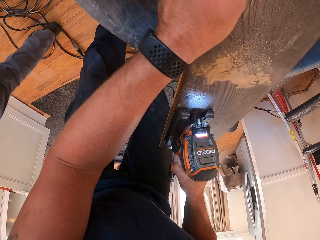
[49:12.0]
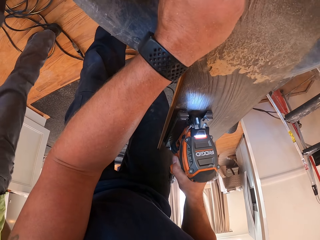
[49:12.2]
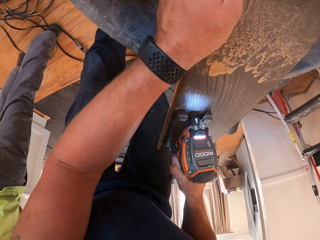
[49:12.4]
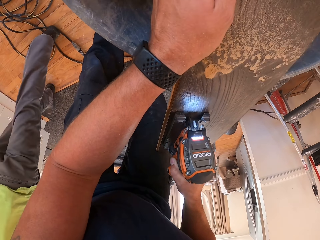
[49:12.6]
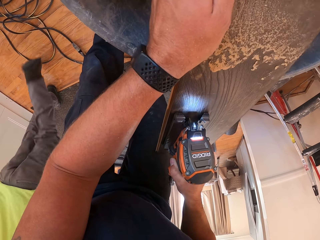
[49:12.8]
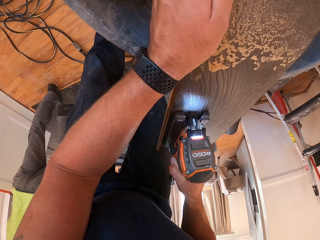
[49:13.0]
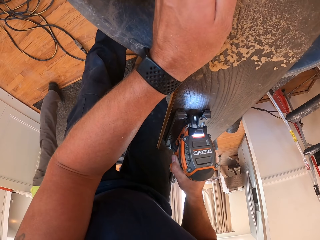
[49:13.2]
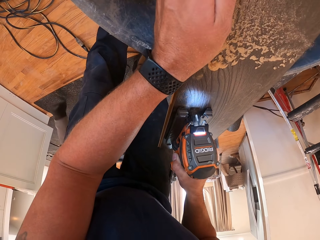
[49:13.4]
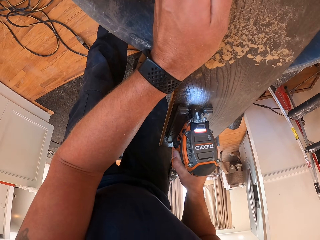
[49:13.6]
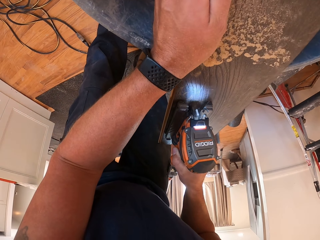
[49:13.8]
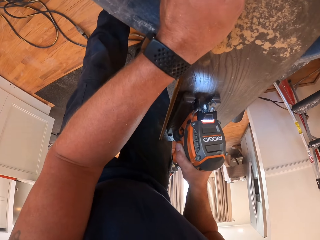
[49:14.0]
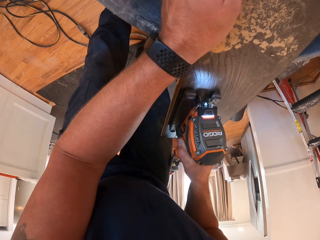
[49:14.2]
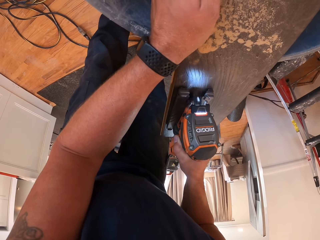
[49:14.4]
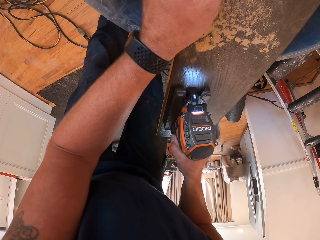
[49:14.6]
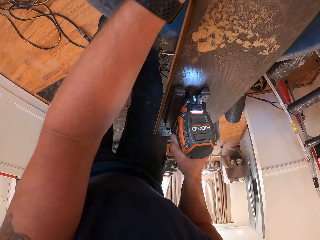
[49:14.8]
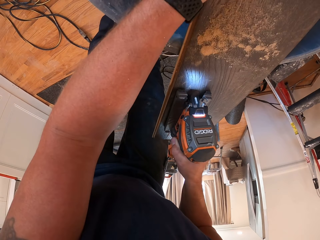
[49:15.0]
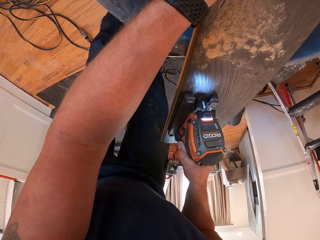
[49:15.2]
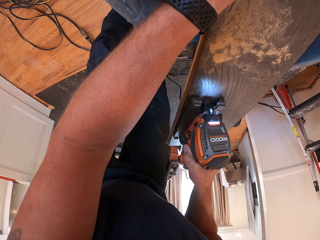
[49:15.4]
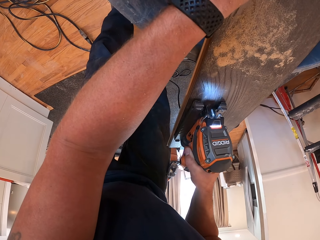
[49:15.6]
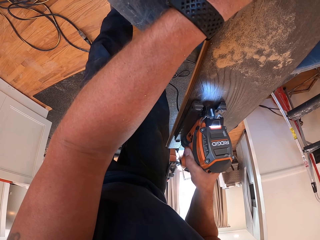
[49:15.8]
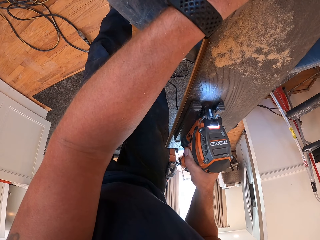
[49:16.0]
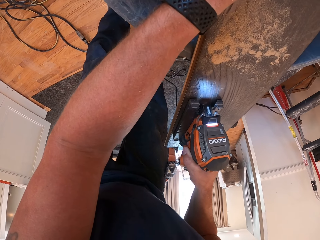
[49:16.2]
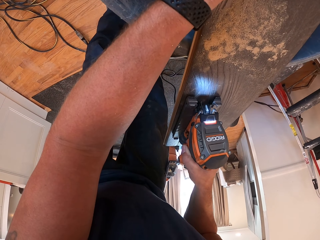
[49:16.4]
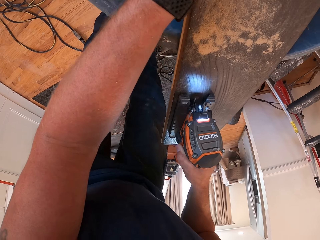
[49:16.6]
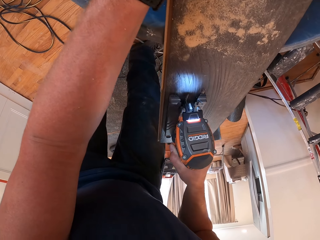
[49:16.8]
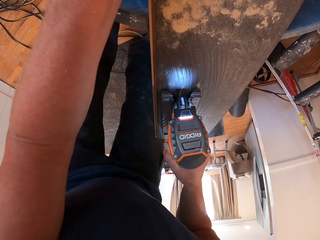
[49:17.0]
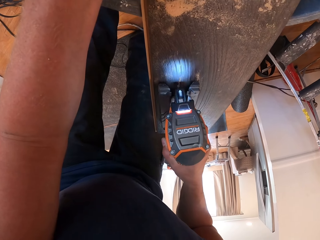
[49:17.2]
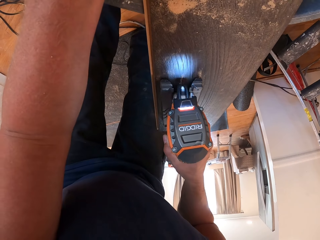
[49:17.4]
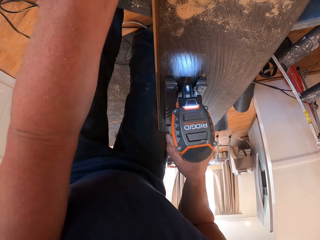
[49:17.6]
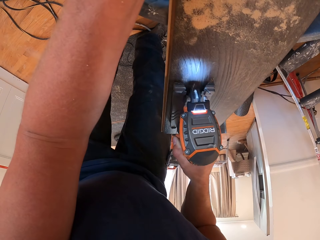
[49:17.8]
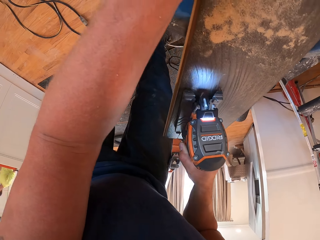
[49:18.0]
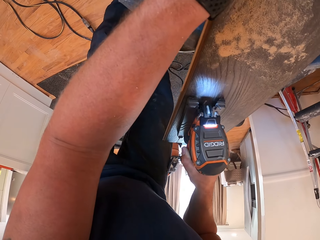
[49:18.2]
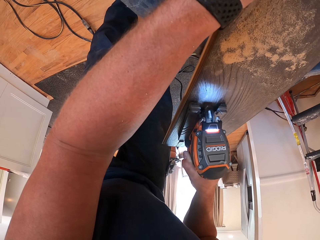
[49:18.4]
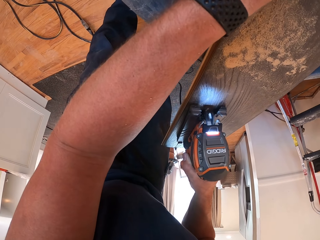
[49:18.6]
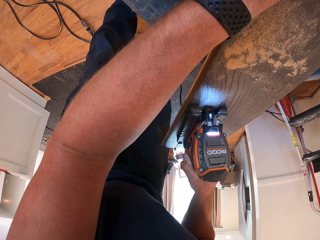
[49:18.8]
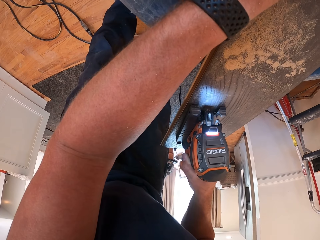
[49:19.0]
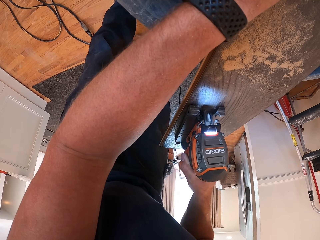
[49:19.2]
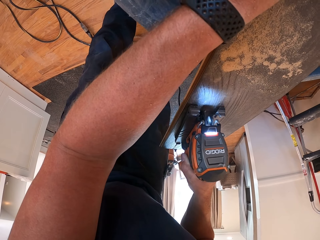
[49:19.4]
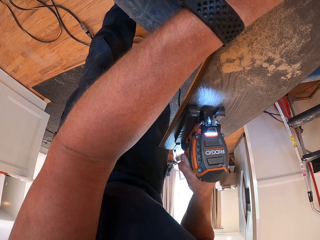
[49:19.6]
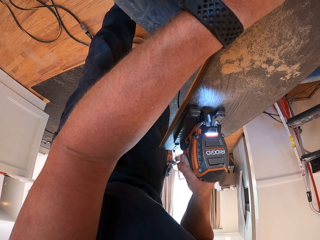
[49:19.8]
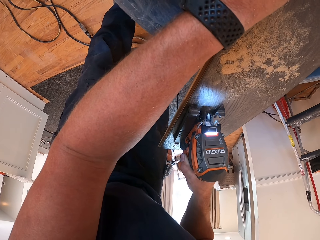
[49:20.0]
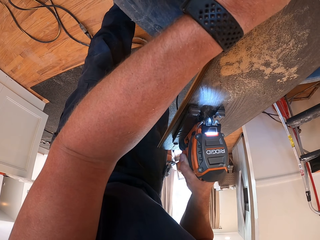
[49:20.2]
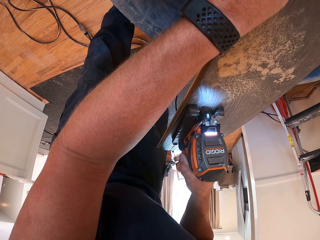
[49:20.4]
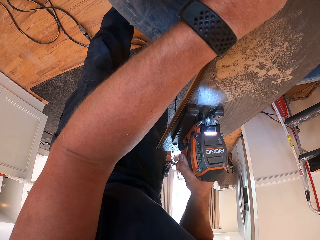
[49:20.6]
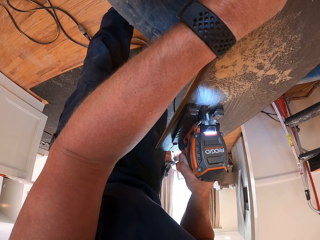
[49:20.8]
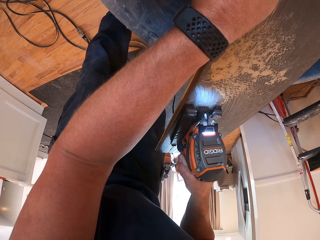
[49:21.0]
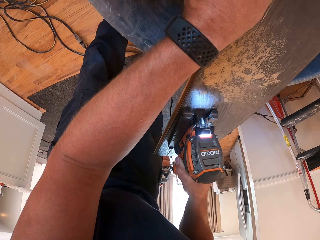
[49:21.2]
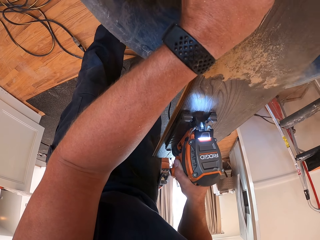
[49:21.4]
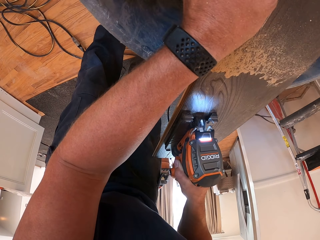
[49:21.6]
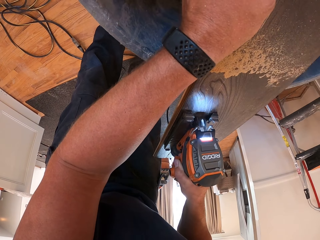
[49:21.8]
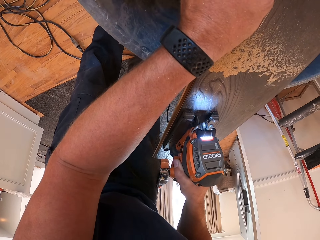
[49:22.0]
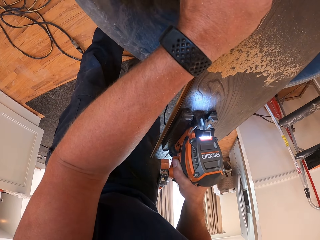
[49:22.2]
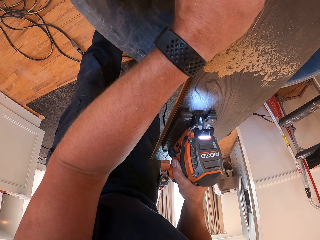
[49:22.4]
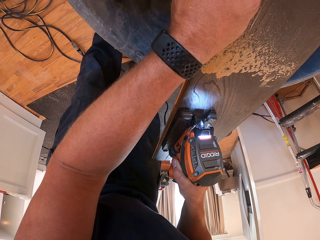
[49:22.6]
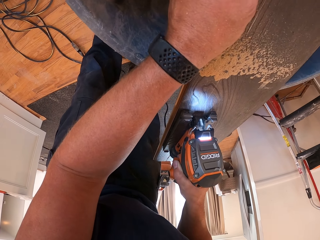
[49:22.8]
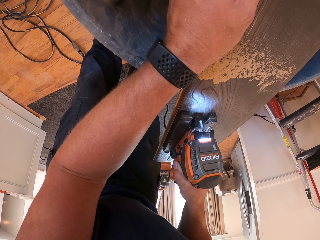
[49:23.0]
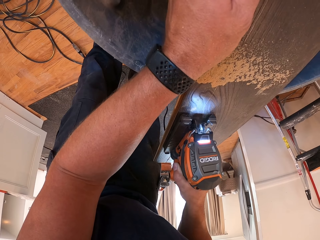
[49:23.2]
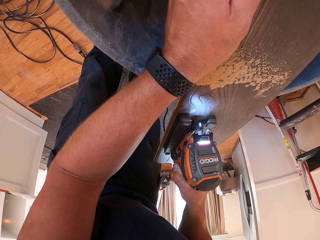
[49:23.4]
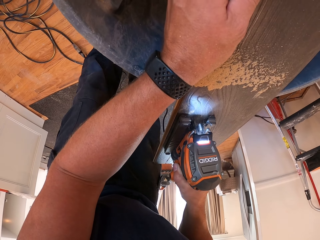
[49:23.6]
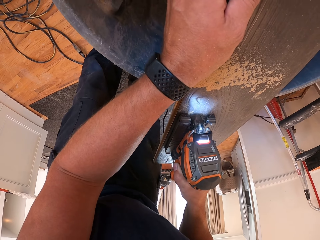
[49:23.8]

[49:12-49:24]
The camera wearer moves his hand. He cuts the wooden rail with a drill.

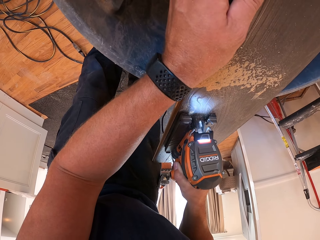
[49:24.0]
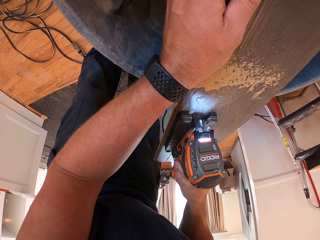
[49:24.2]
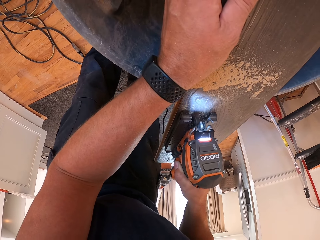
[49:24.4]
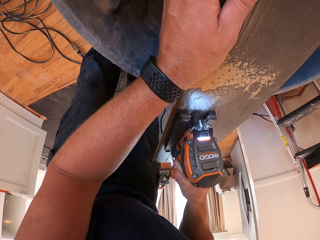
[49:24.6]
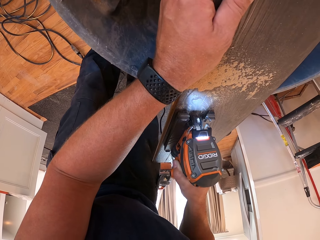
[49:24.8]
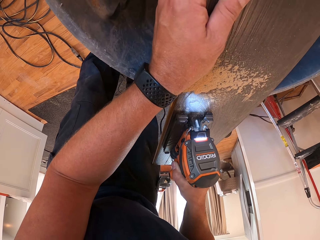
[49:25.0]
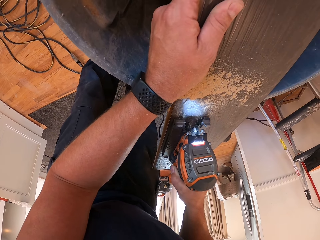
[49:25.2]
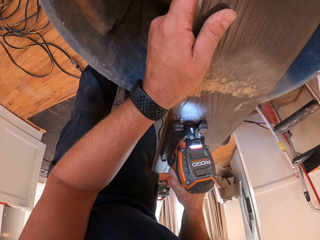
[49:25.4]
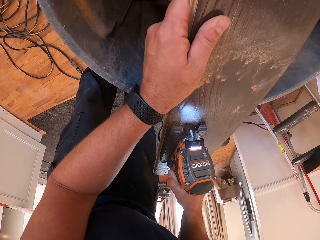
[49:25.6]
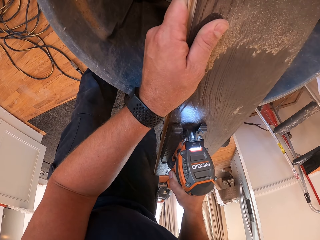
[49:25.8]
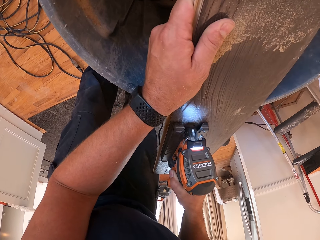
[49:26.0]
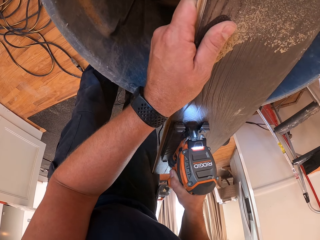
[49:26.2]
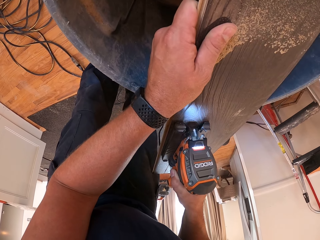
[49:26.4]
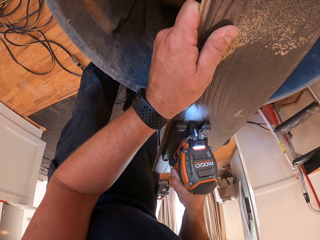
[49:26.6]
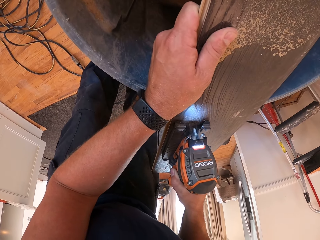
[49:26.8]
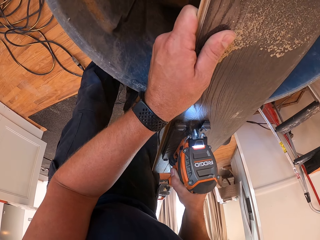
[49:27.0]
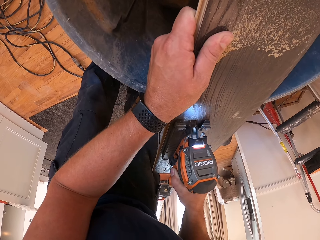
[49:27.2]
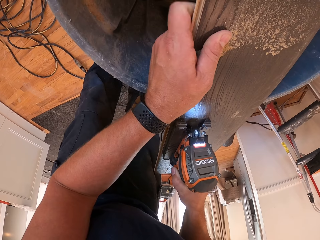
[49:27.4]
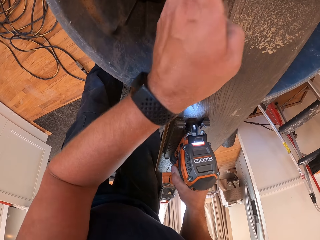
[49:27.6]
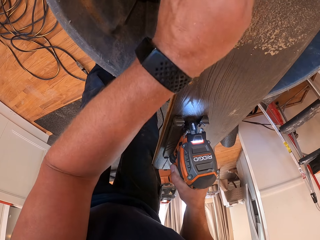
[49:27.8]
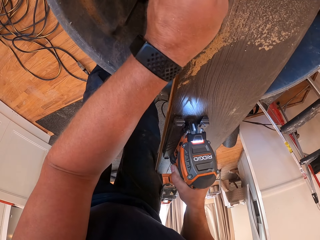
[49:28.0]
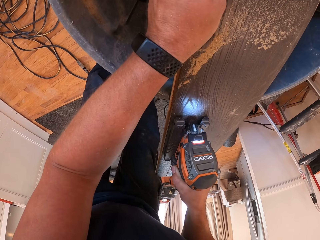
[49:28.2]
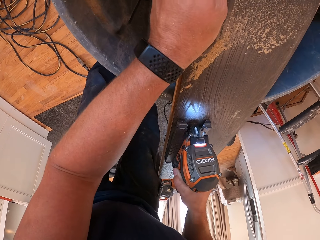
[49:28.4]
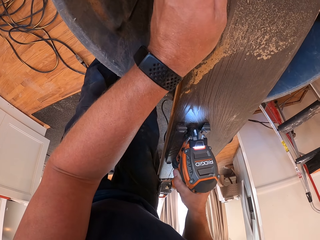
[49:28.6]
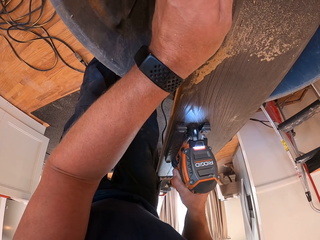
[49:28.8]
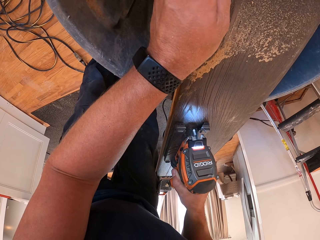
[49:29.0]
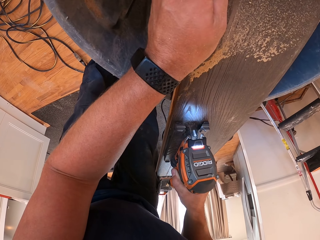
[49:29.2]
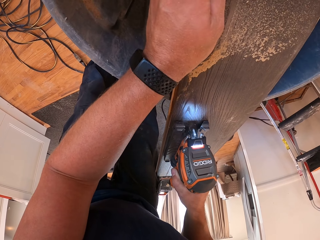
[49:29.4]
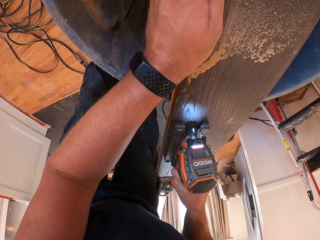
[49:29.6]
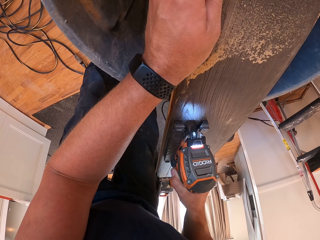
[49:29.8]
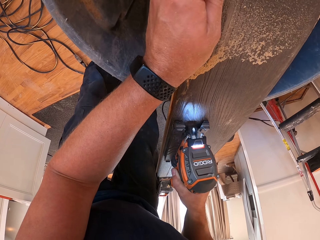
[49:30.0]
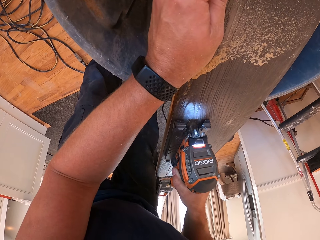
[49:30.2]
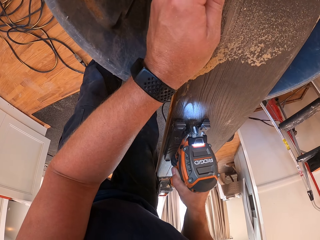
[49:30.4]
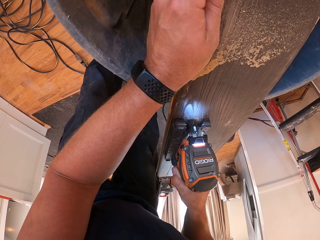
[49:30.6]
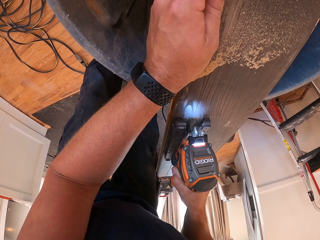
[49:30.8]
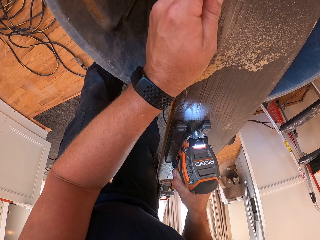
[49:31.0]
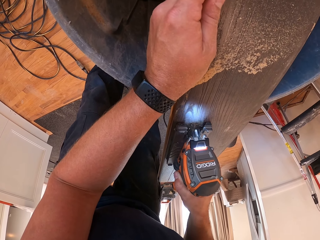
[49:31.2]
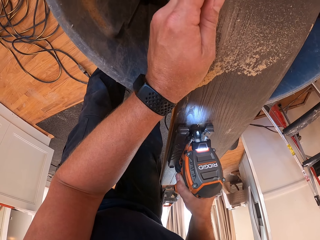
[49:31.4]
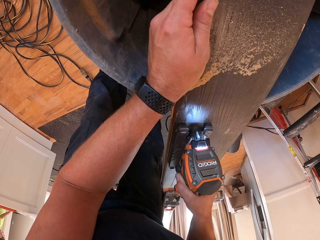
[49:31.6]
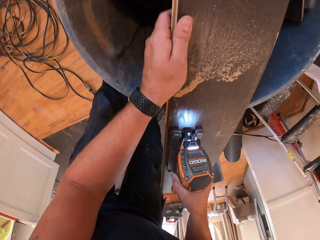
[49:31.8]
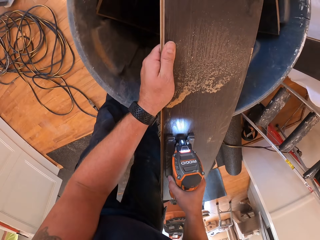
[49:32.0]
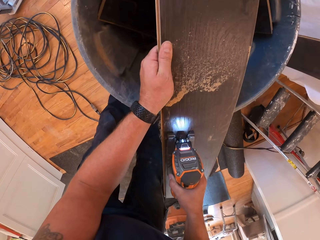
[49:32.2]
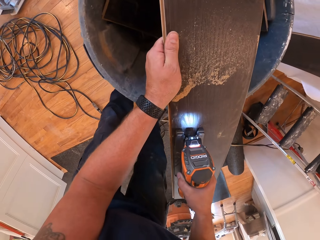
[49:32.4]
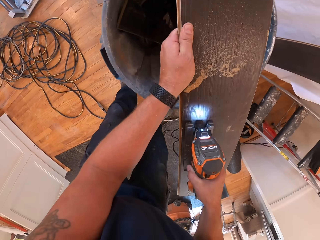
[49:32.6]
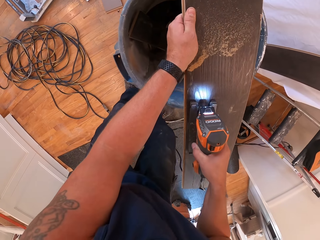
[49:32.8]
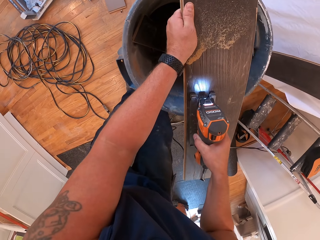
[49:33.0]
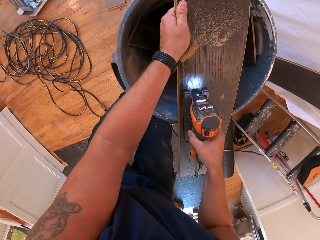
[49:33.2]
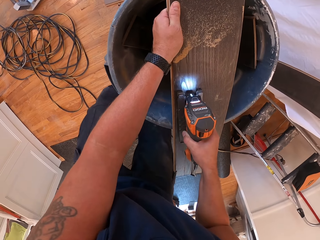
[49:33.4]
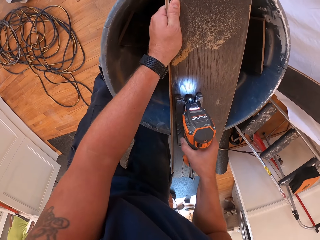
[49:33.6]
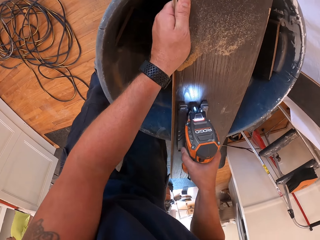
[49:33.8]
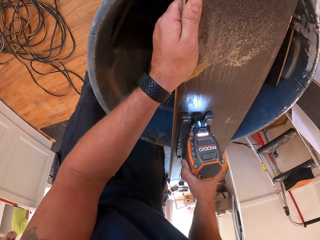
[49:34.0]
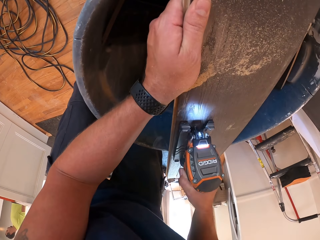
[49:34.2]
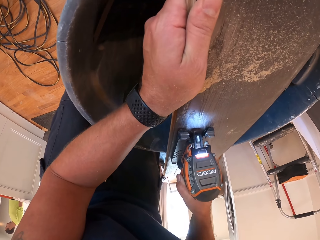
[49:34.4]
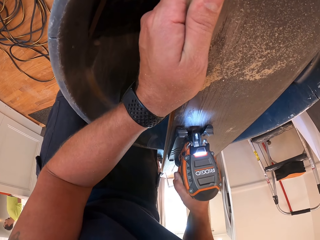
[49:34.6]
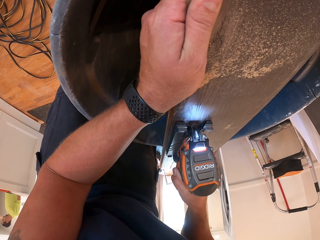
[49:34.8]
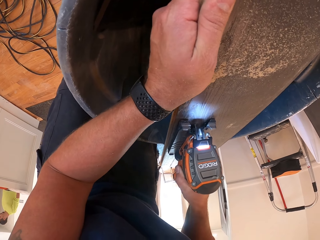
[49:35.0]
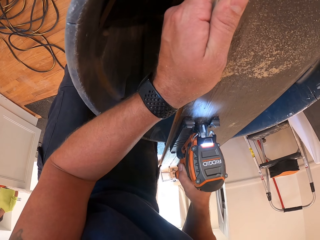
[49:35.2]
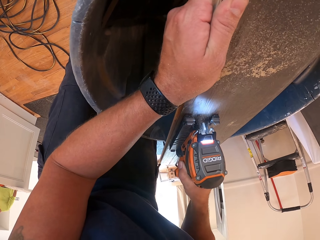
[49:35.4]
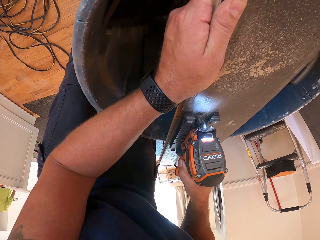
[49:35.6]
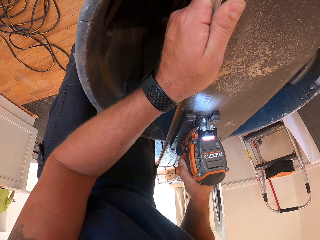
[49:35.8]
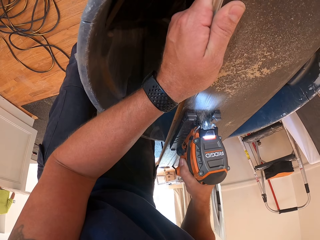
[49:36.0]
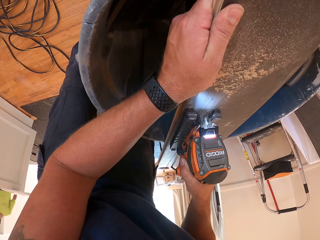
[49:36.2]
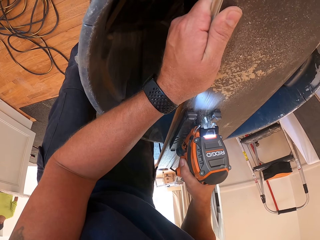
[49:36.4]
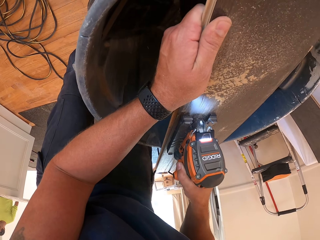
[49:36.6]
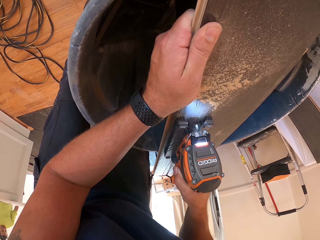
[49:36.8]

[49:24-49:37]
The camera wearer moves his hand. He cuts the wooden rail with a drill. He lifts the wooden rail, makes a step and places the wooden rail on a tank. He cuts the wooden rail with a drill.
